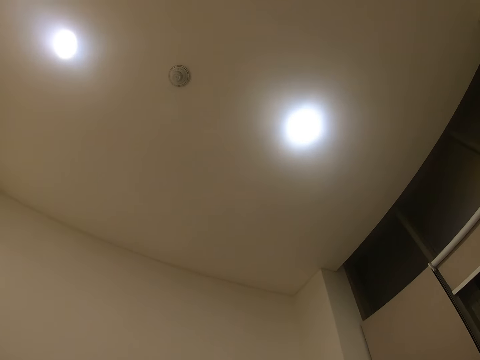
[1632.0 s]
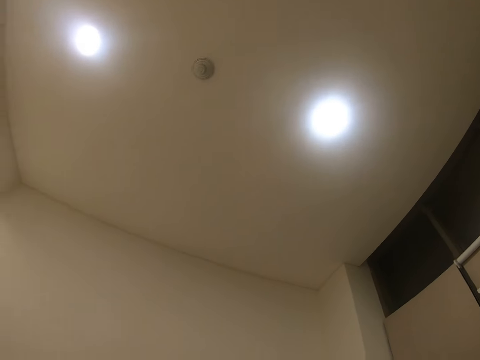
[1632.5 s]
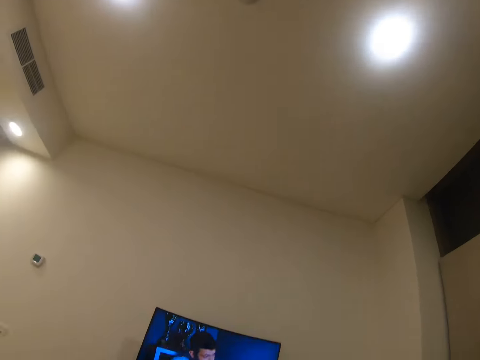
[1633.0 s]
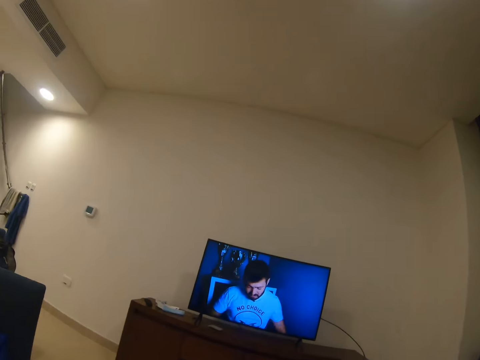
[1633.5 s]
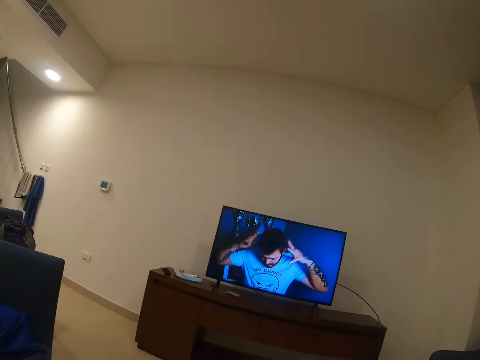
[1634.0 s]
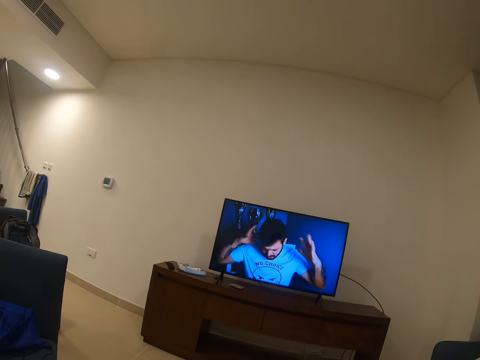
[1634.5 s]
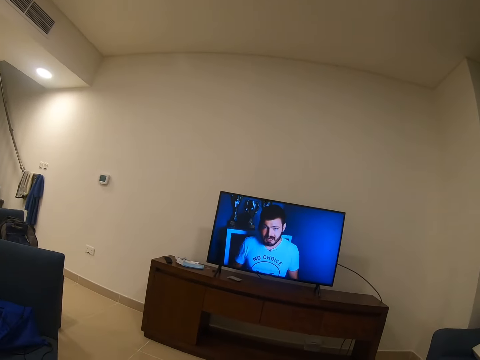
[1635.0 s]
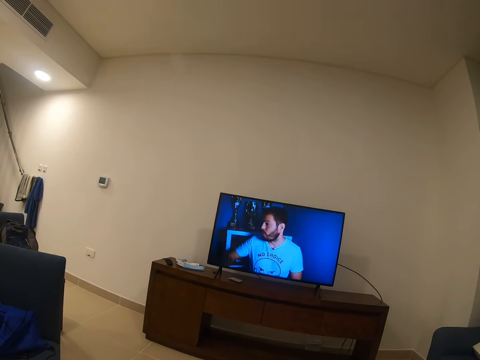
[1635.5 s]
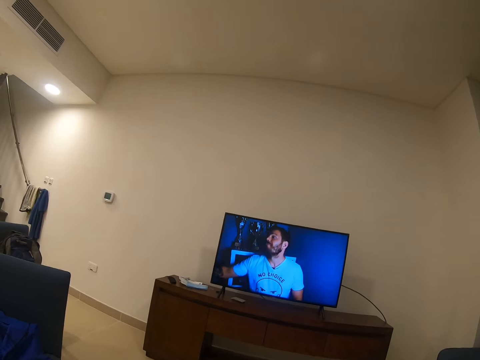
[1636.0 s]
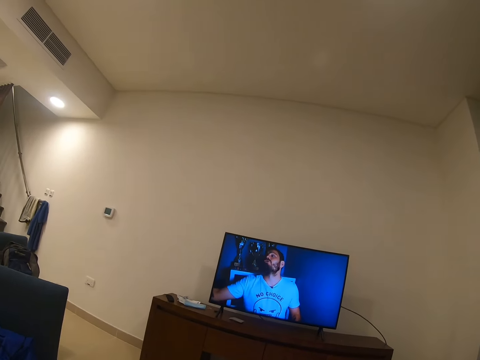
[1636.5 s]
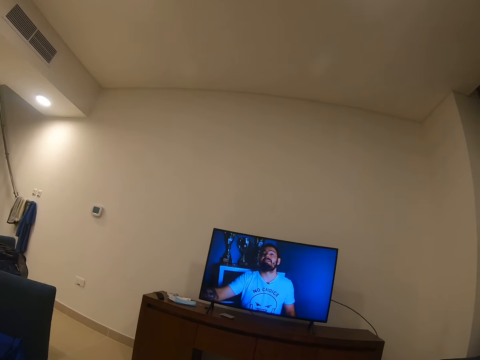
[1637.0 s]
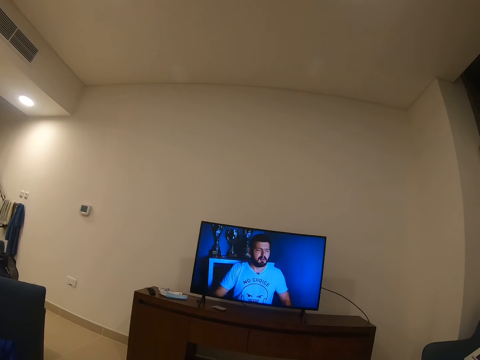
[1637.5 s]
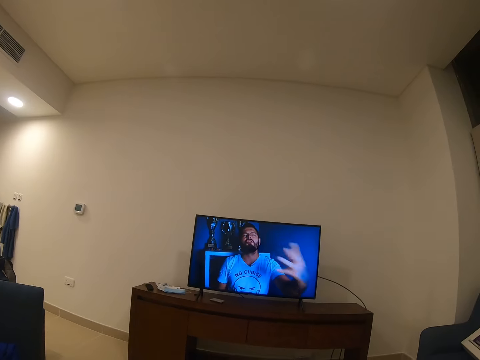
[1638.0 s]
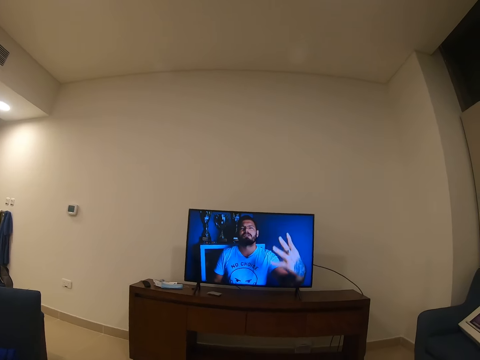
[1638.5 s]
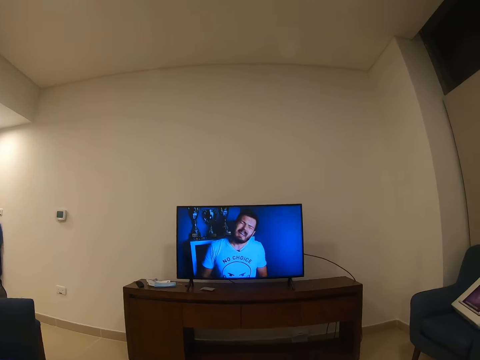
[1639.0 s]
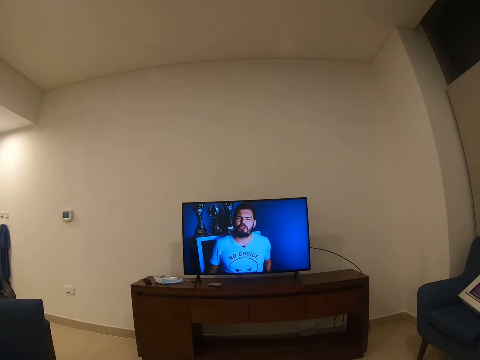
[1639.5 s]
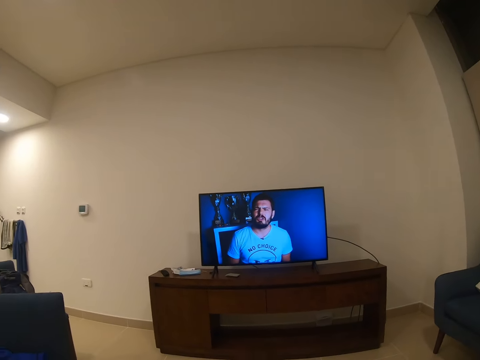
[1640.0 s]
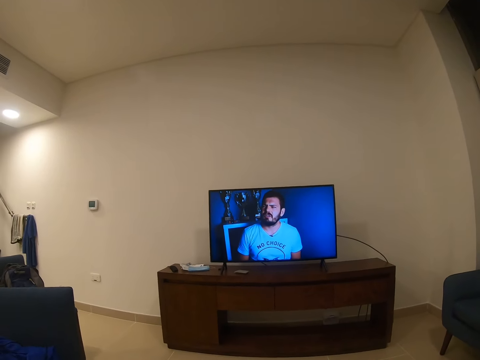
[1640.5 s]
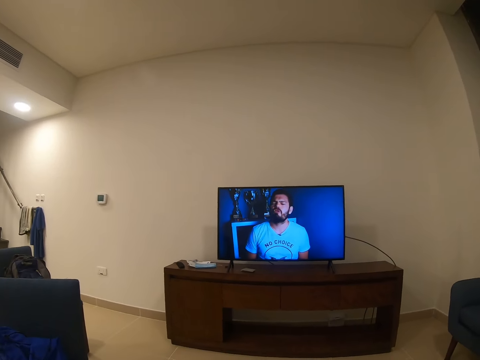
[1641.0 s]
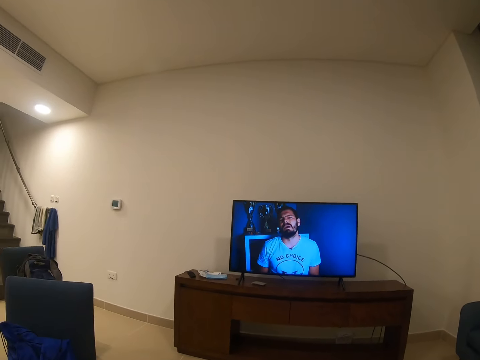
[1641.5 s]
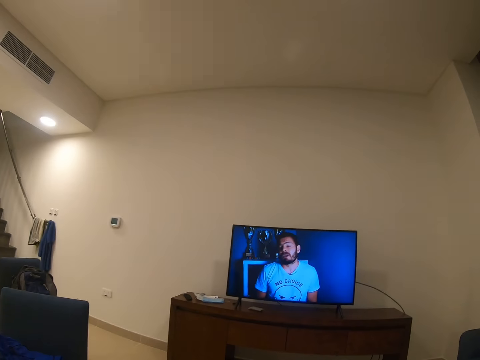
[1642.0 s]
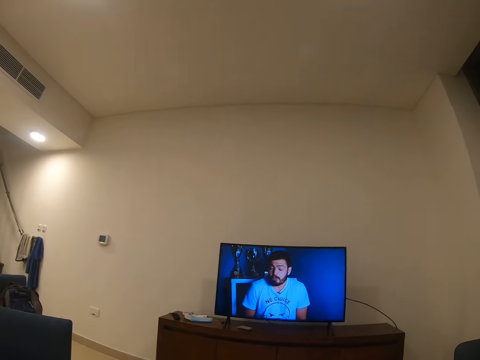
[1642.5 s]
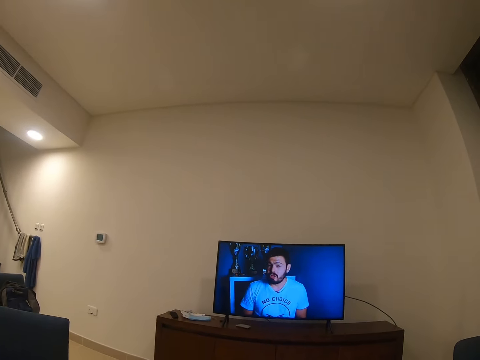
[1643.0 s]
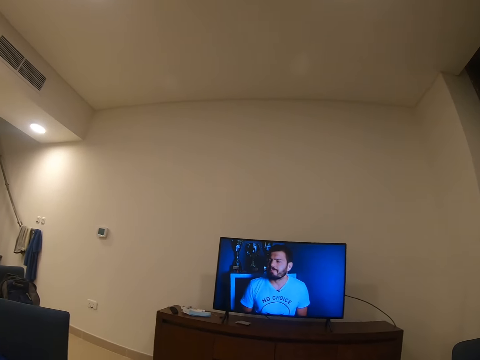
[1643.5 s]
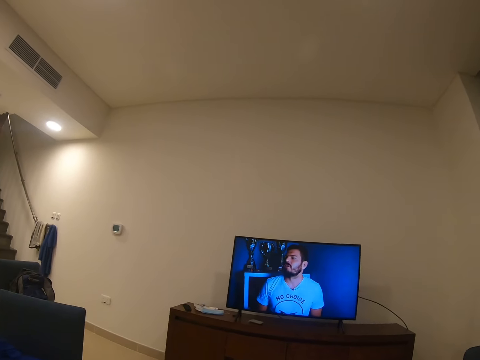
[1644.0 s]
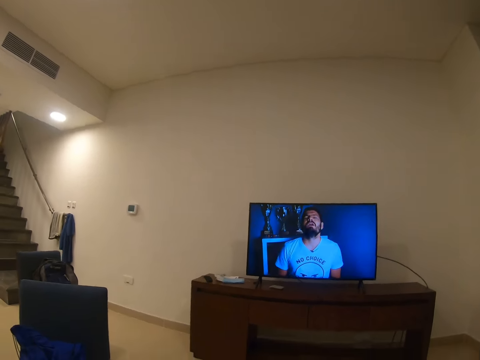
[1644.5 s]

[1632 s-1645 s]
The camera wearer looks around. They watch the television.

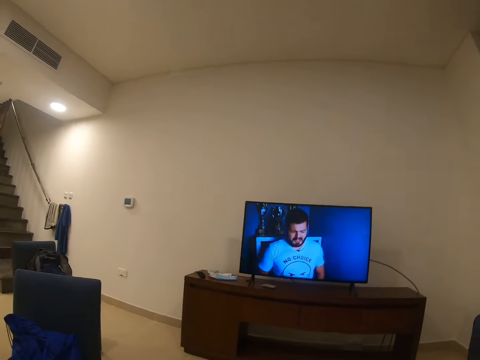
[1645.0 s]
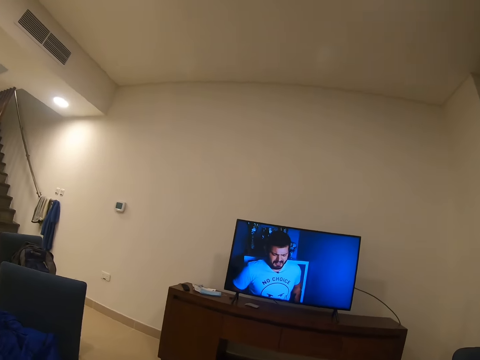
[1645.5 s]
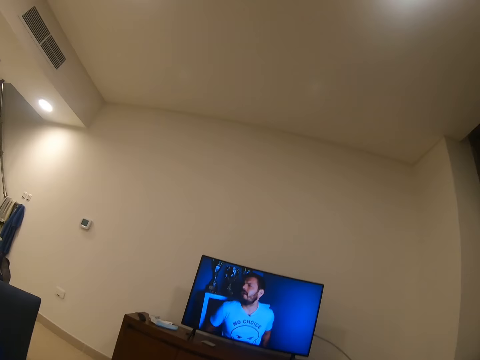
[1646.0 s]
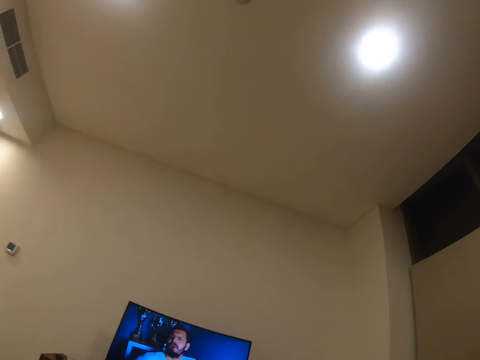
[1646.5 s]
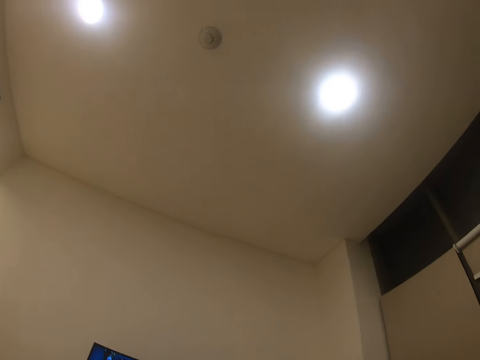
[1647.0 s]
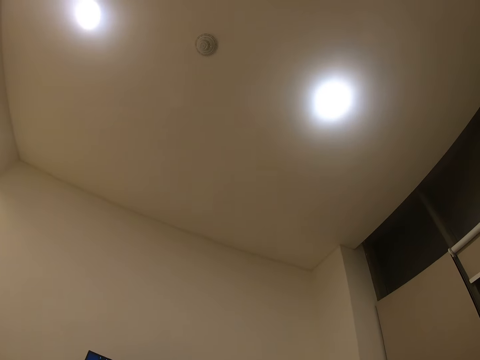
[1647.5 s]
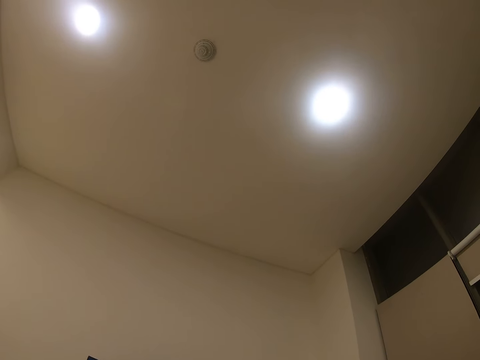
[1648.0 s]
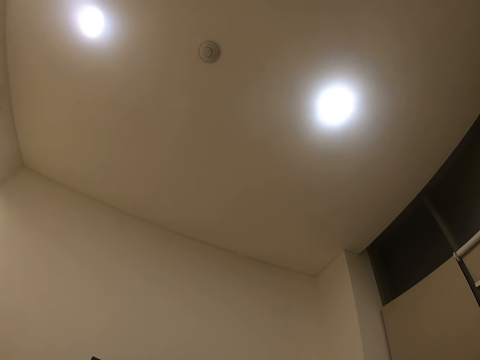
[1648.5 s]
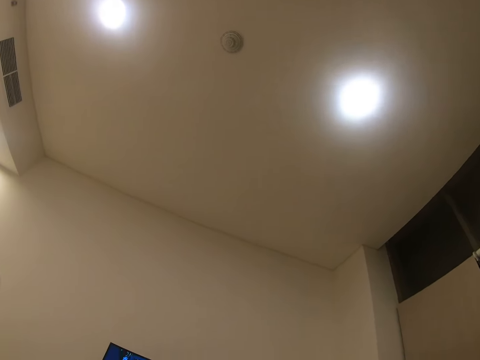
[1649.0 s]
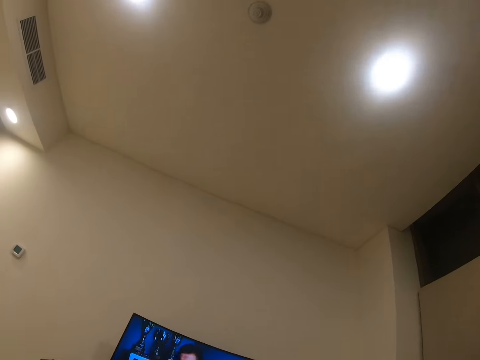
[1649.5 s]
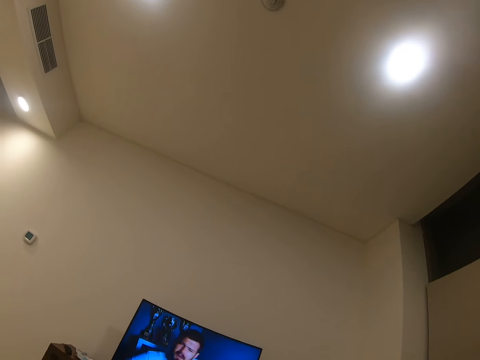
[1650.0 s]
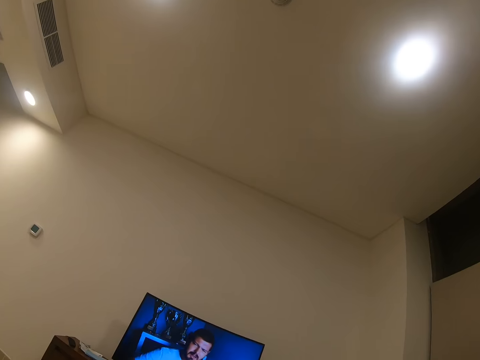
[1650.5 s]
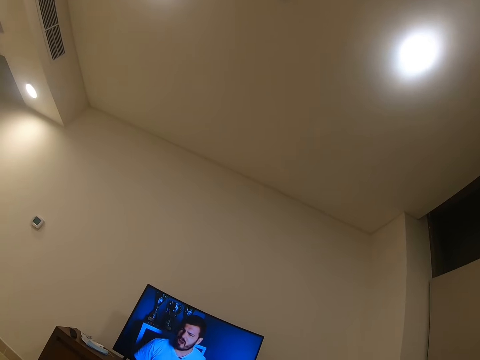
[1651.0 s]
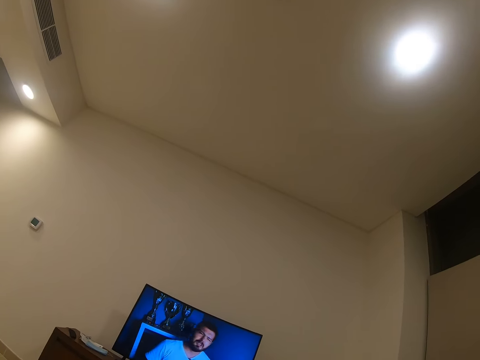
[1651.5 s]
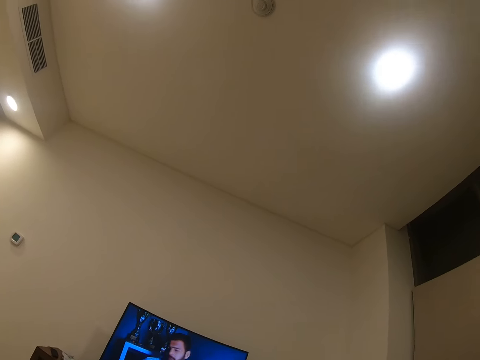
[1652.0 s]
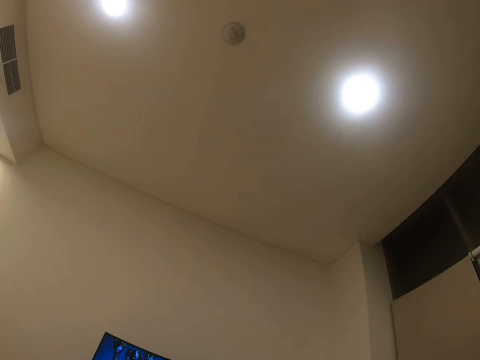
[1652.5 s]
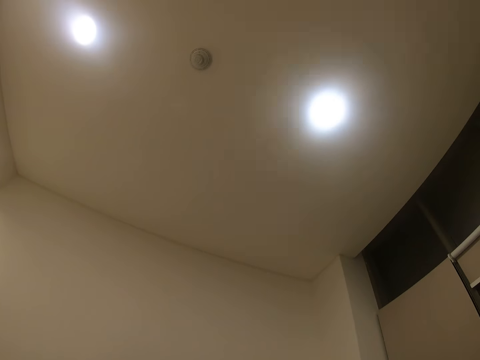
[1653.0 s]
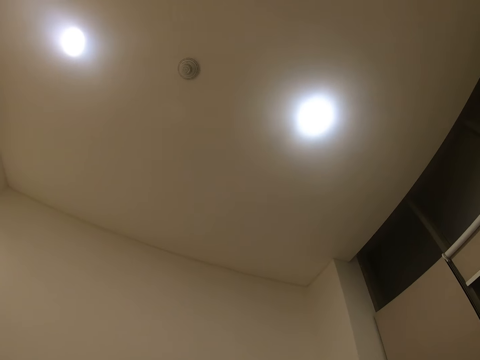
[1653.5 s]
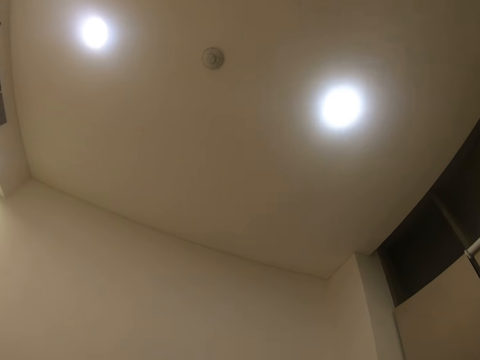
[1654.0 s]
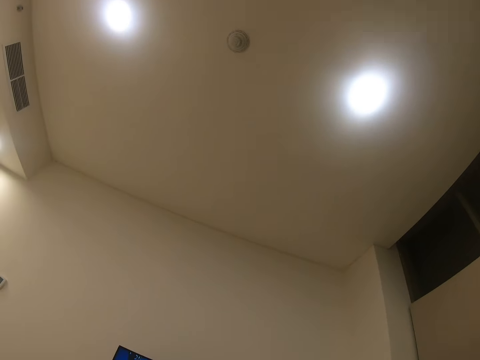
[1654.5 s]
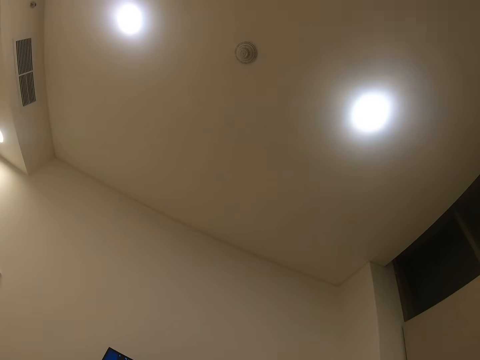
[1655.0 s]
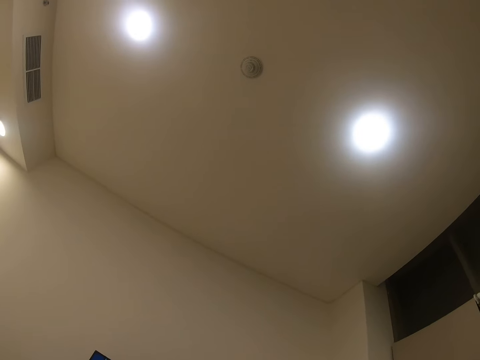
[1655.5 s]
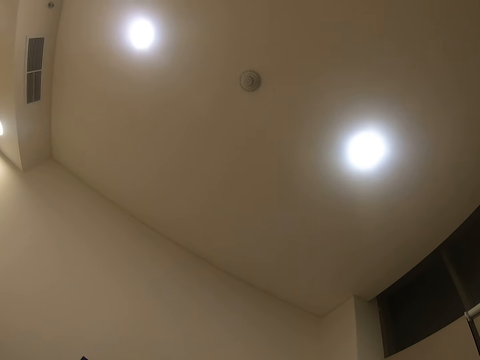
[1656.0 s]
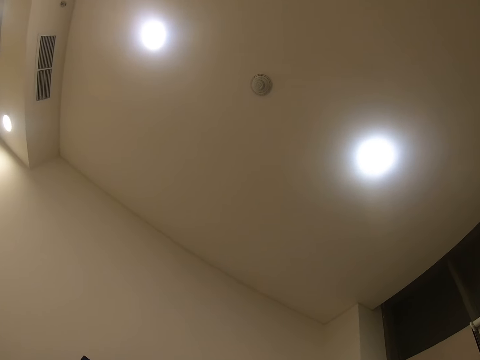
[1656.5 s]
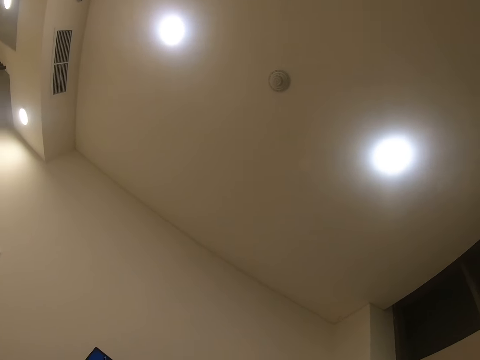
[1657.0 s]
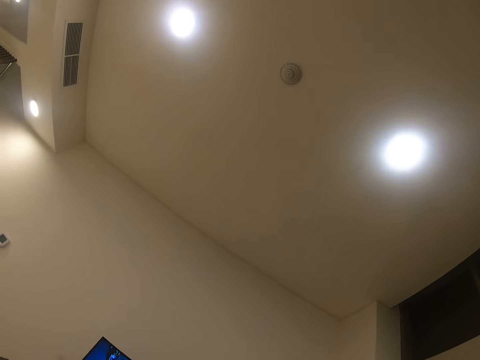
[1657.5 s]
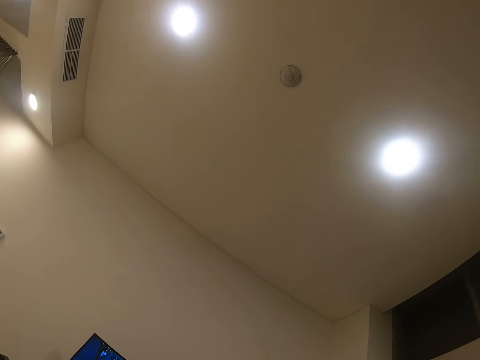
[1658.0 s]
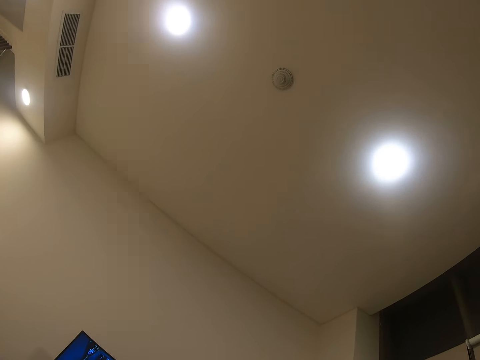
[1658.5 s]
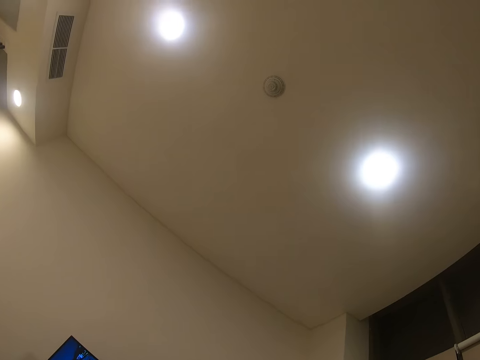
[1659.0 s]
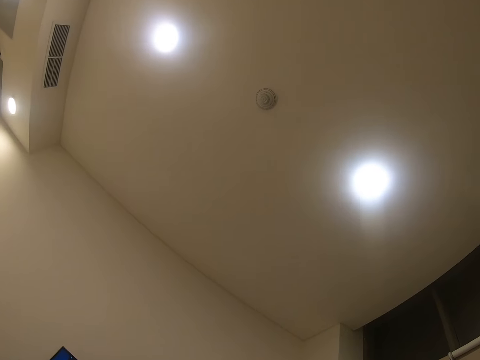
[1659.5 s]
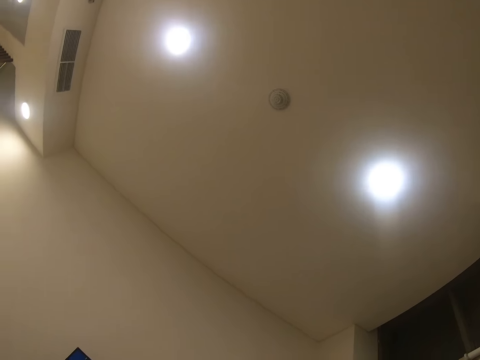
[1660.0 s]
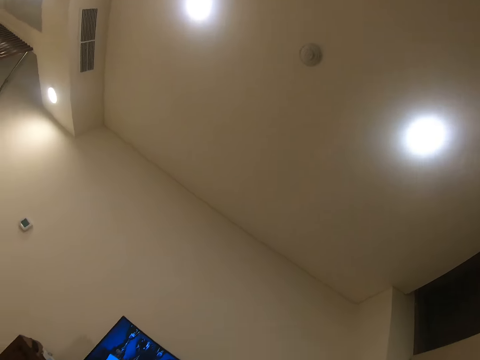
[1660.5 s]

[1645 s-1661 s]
The camera wearer looks around. They look up at the ceiling.
